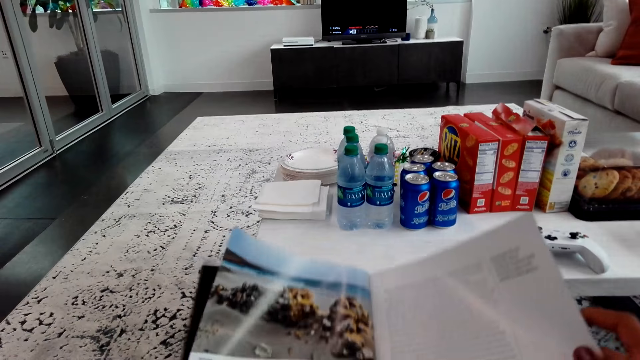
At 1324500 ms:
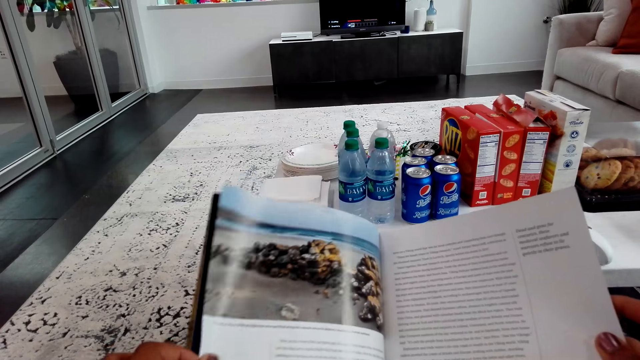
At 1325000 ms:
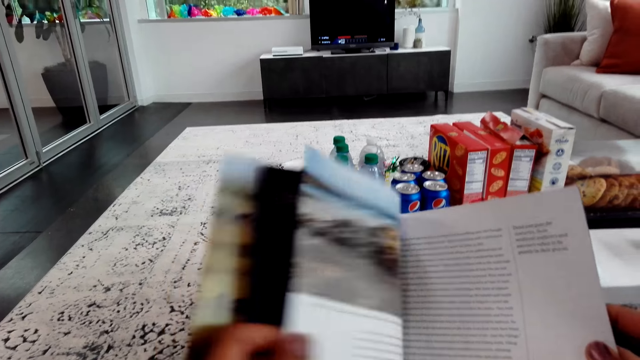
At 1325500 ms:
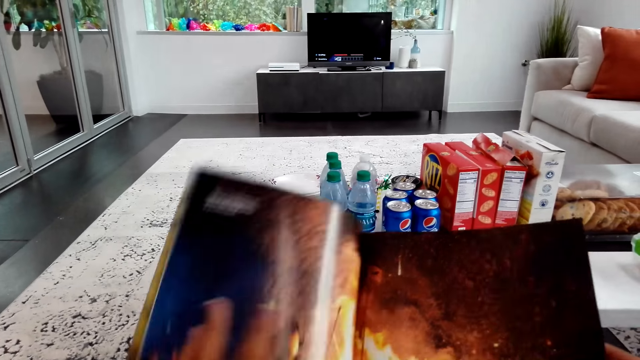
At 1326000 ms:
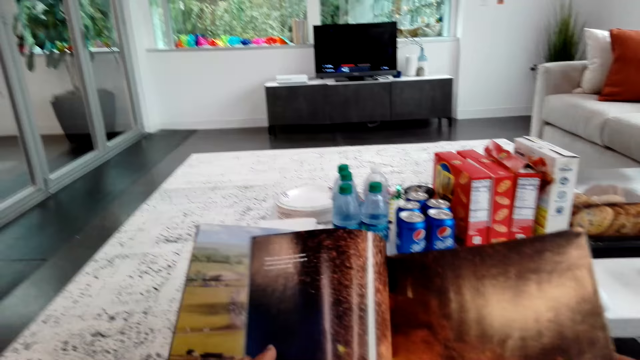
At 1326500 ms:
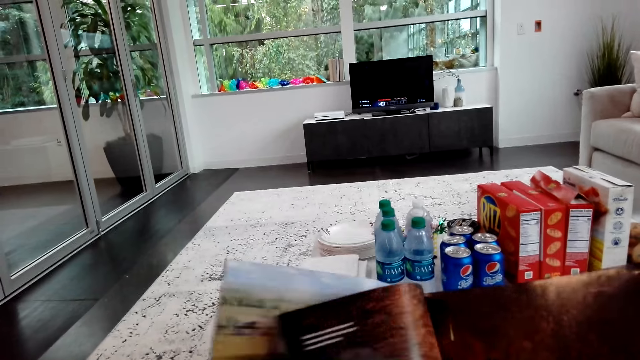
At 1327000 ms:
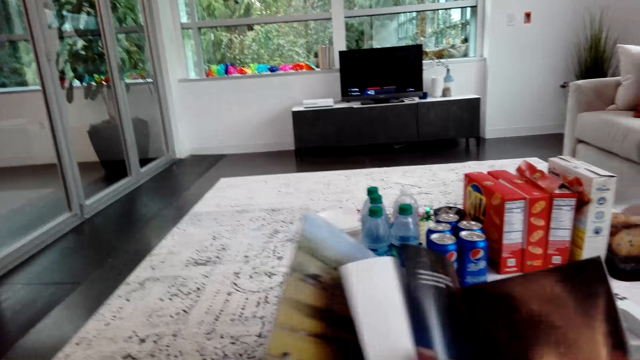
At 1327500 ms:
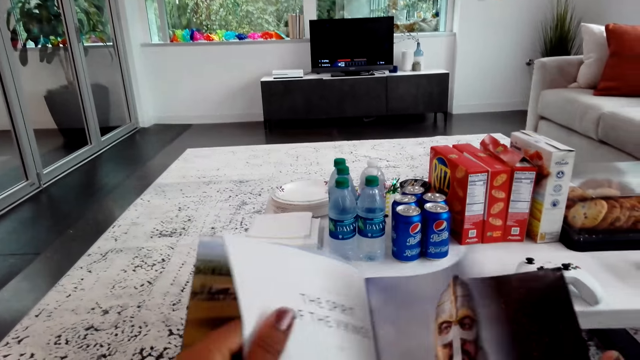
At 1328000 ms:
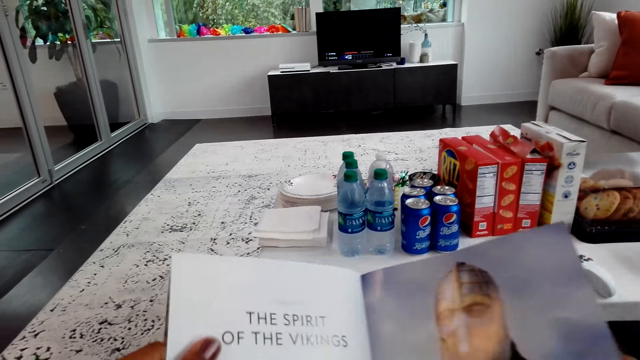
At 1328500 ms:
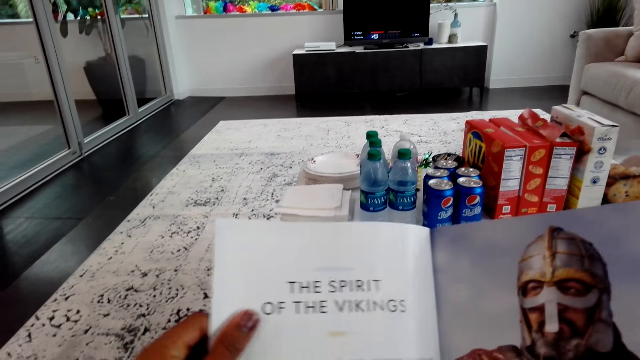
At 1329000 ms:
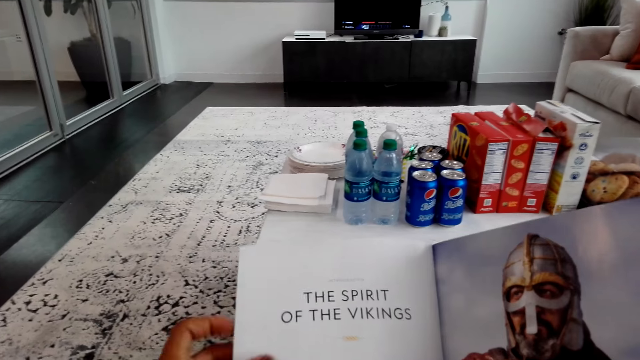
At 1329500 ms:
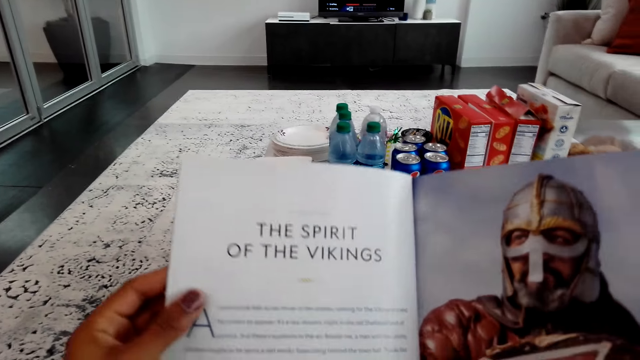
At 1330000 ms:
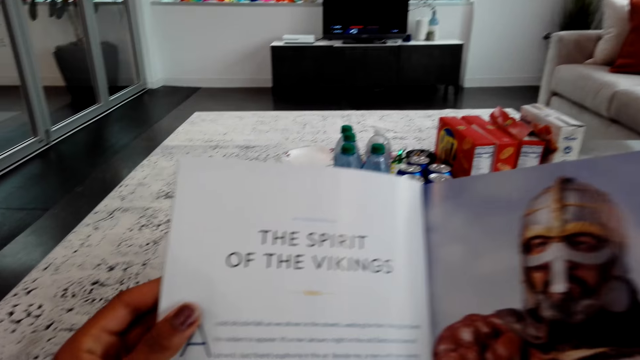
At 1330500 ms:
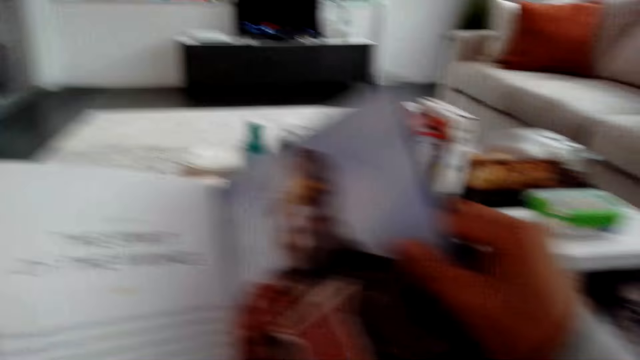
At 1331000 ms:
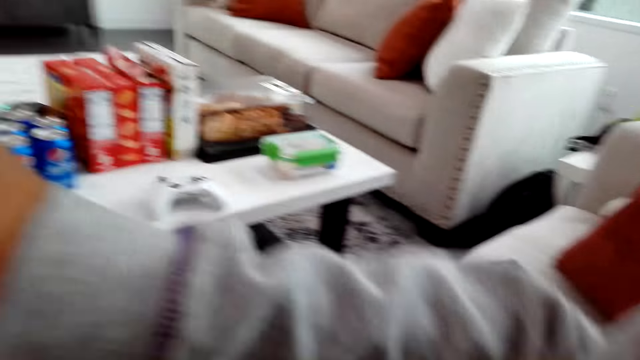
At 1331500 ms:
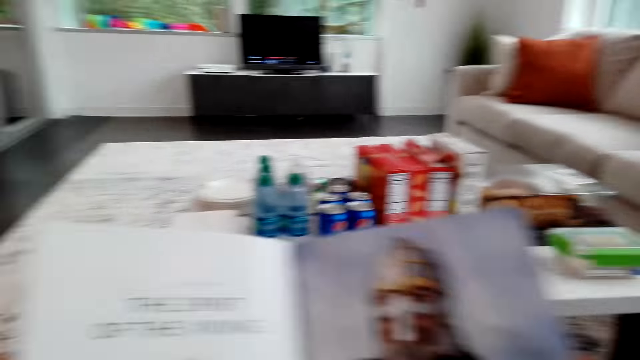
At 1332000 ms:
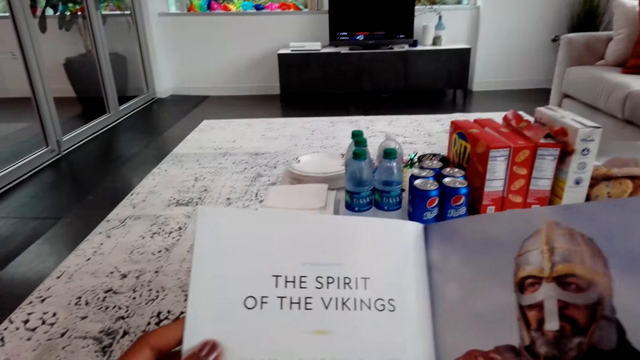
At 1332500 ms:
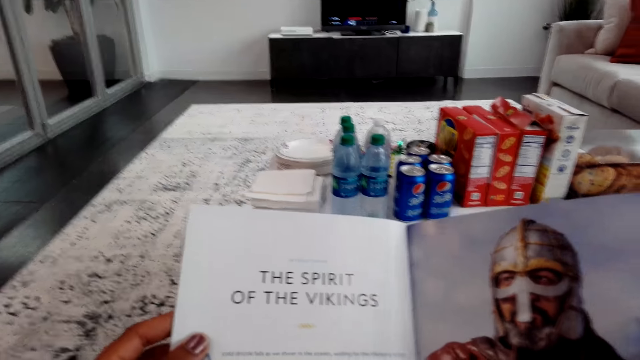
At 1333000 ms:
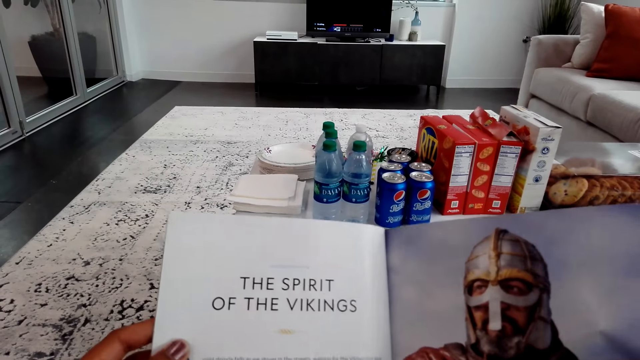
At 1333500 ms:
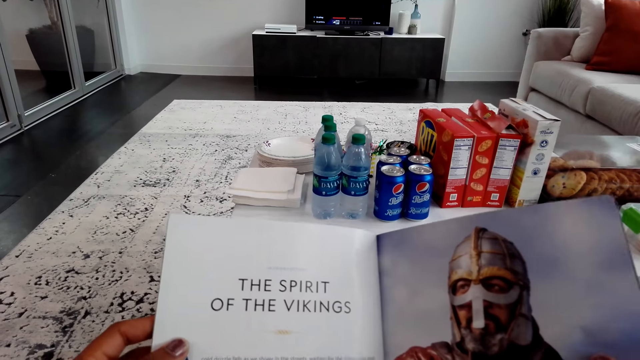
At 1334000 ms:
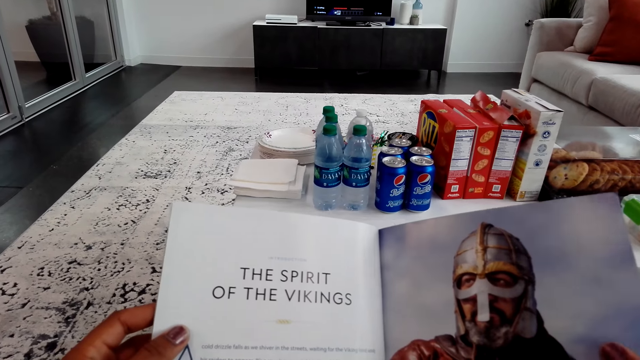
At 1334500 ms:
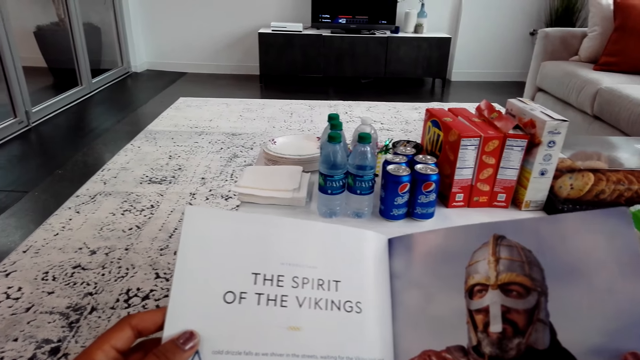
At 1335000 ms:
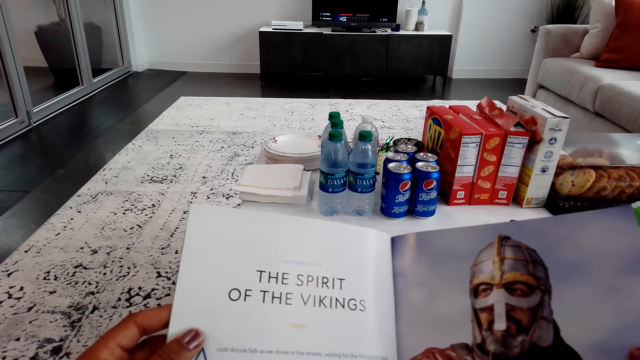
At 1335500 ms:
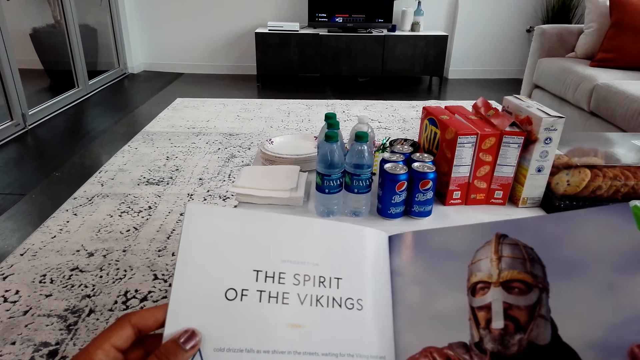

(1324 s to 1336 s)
The camera wearer turns a page. They peruse a book. They turn another page. They look at the book. They move the right hand.

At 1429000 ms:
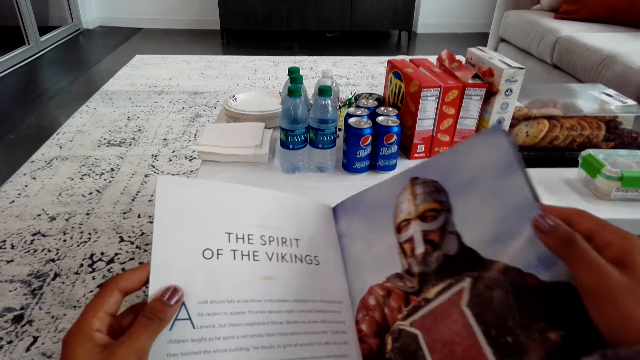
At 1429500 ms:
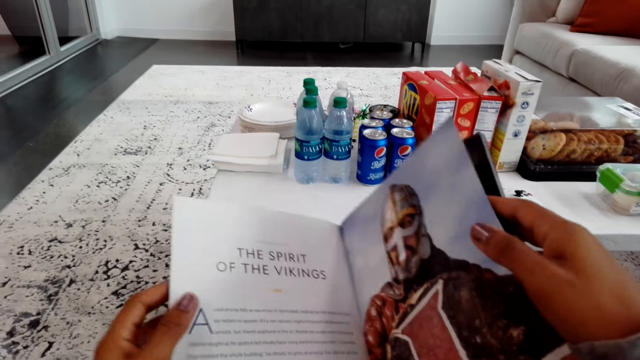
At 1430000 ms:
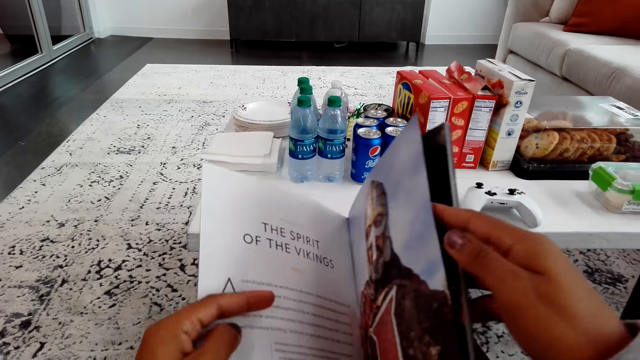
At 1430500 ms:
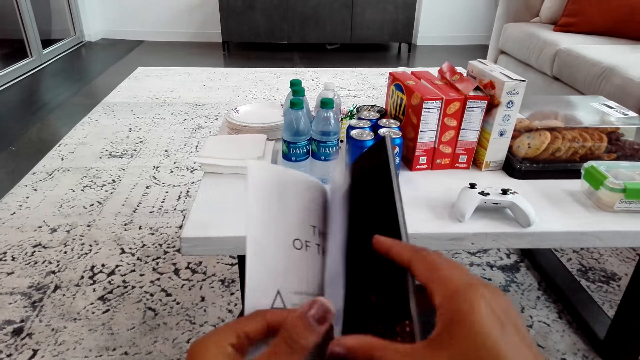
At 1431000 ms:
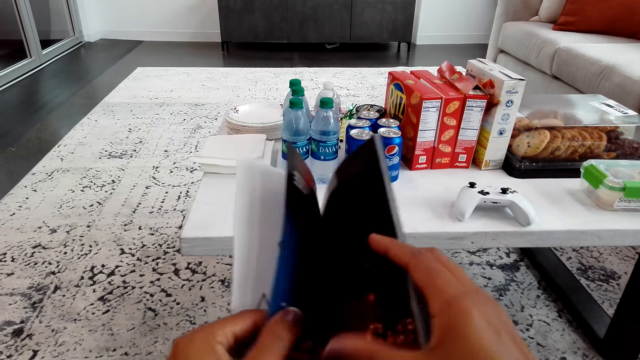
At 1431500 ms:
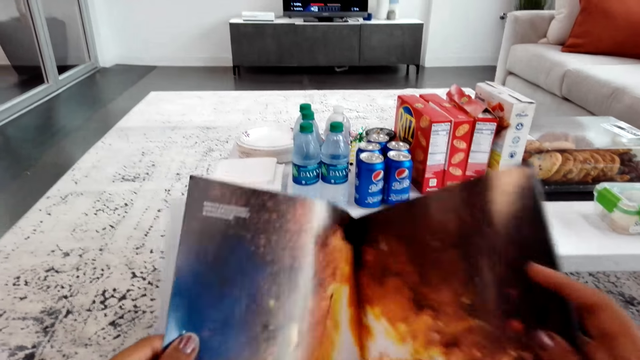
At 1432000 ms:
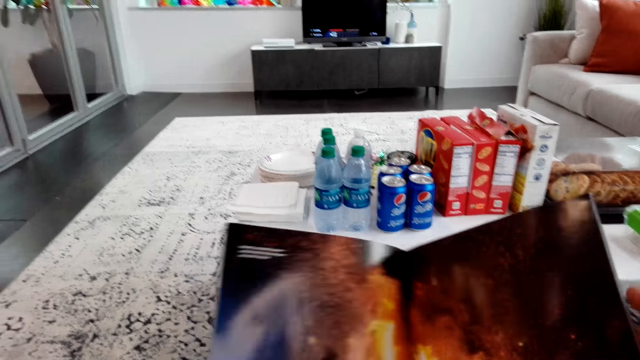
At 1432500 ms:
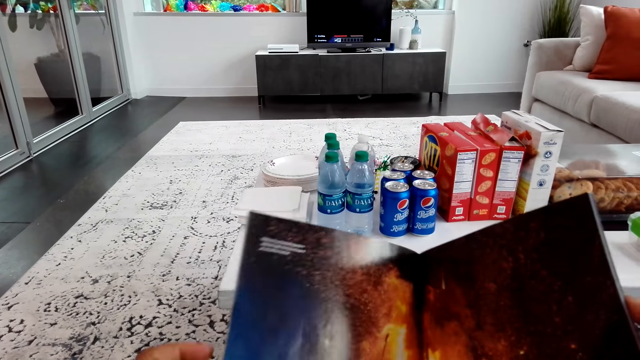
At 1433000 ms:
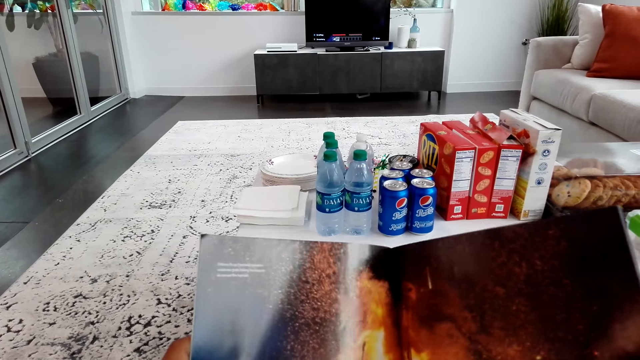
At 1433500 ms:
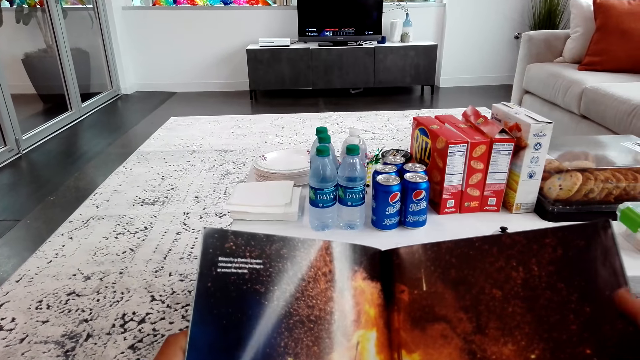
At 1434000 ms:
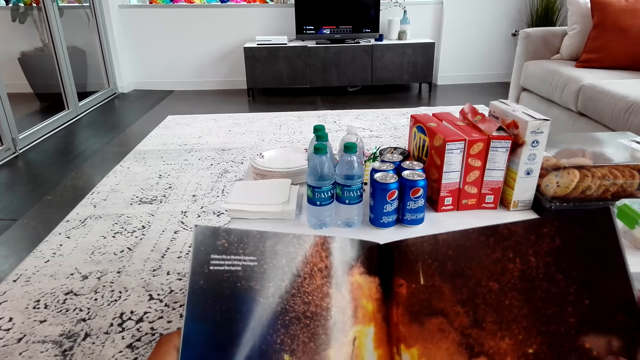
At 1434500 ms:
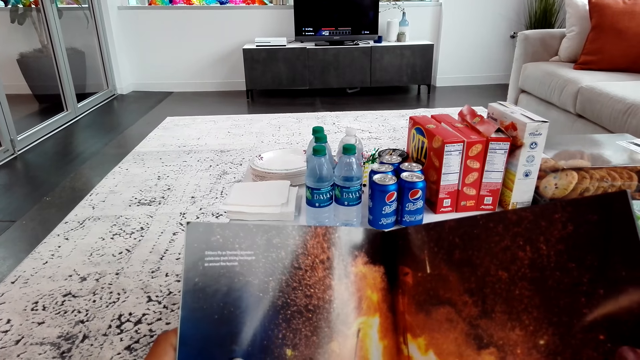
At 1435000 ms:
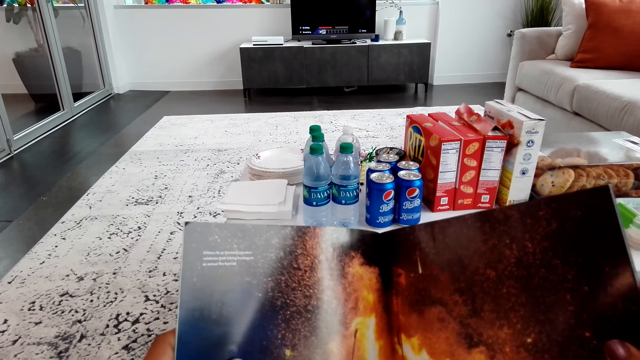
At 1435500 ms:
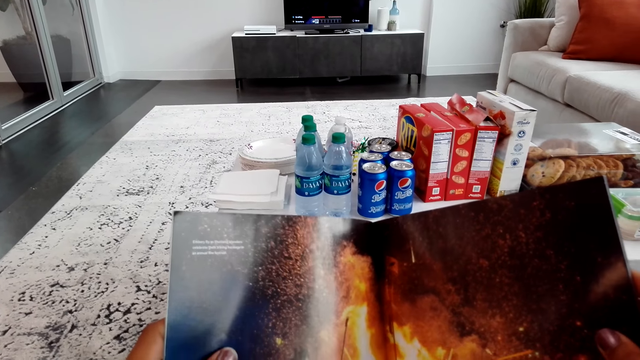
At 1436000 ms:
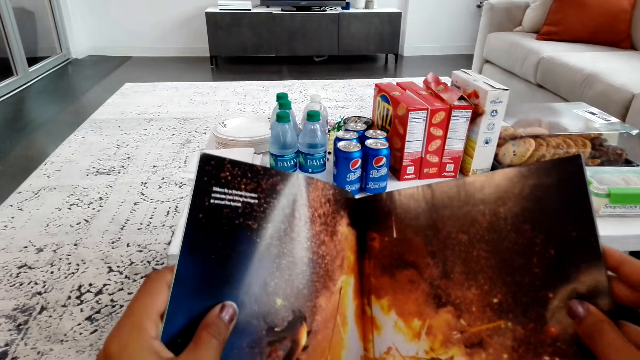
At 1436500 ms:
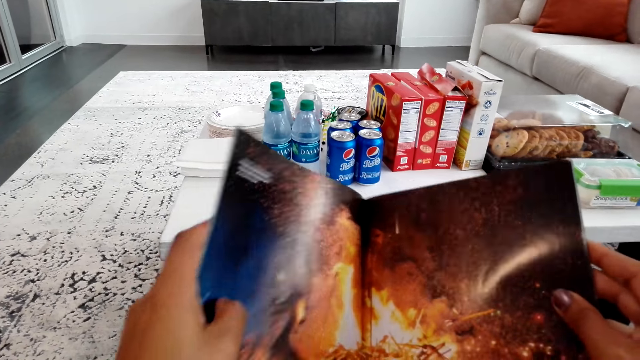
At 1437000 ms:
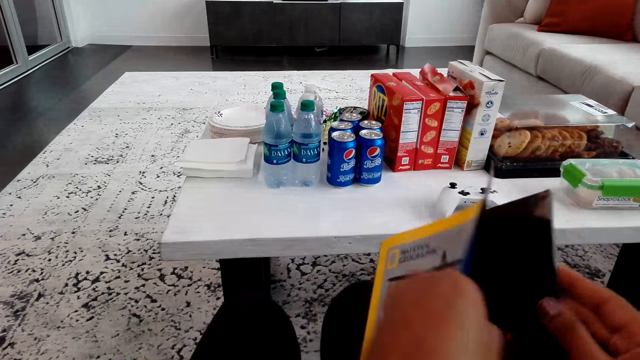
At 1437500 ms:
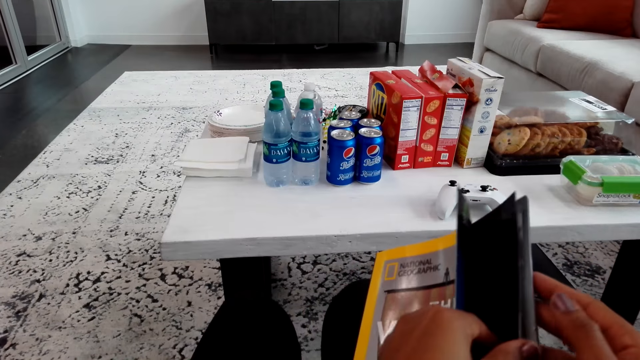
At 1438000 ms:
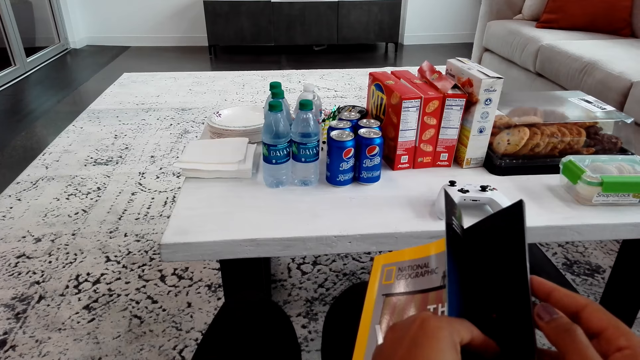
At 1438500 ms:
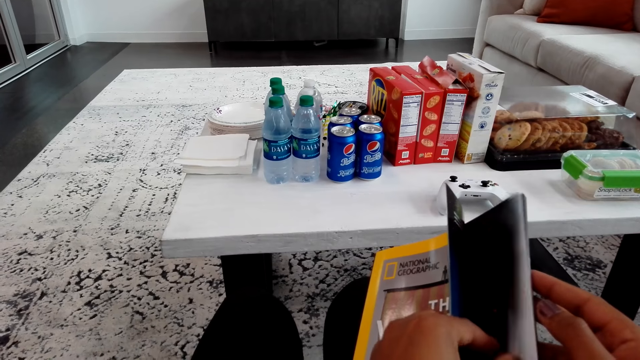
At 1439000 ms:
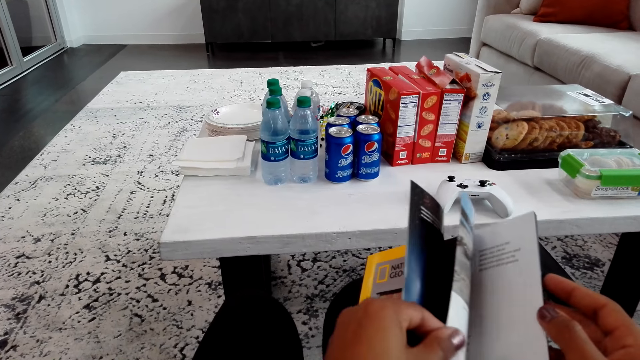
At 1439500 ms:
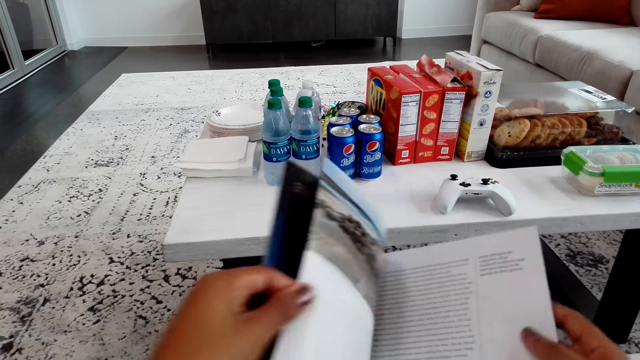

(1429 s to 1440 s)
The camera wearer peruses a book. They turn a page. They read the book. They peruse the book. They open a page.
